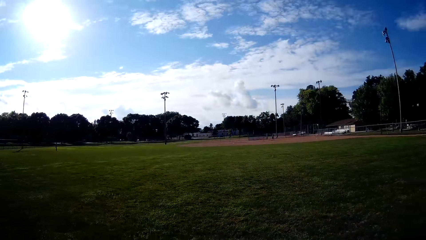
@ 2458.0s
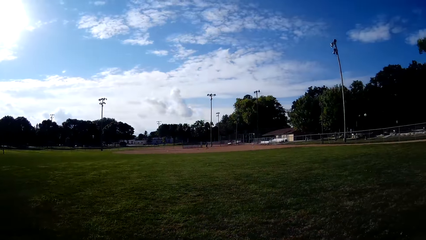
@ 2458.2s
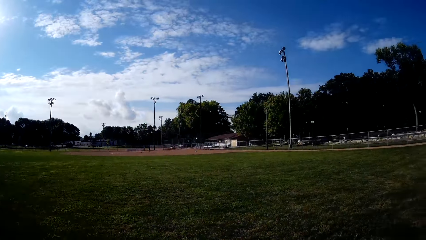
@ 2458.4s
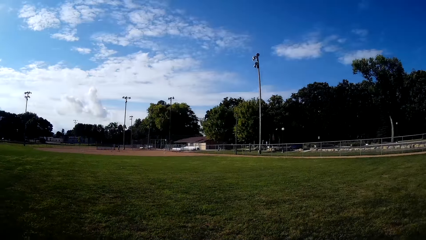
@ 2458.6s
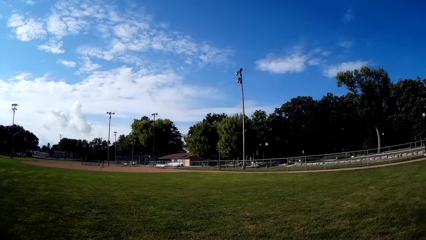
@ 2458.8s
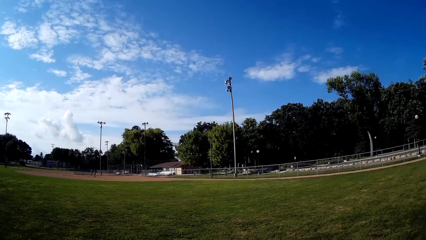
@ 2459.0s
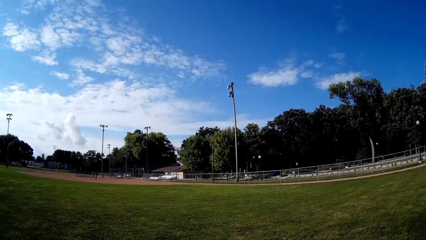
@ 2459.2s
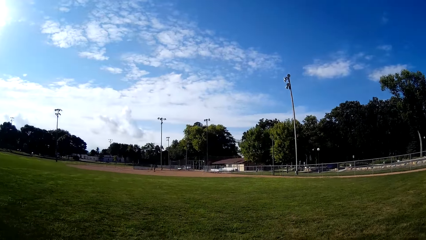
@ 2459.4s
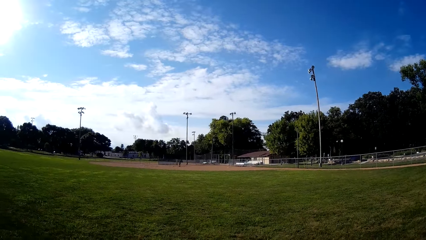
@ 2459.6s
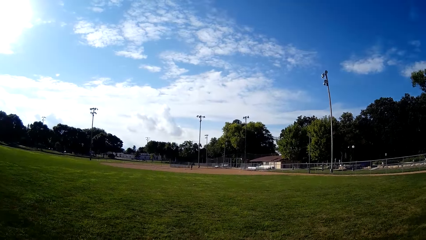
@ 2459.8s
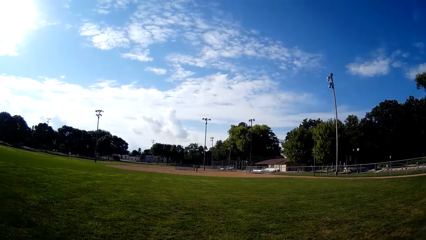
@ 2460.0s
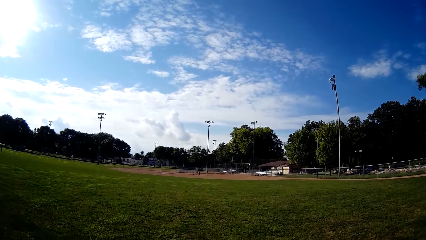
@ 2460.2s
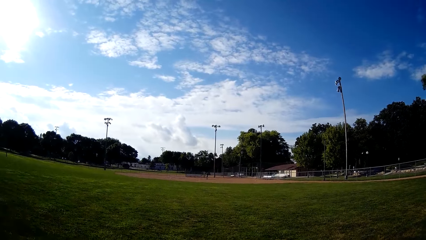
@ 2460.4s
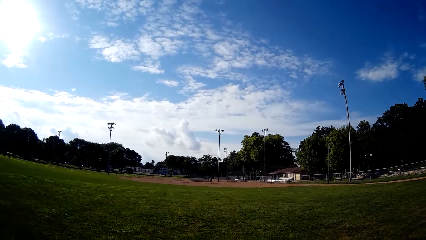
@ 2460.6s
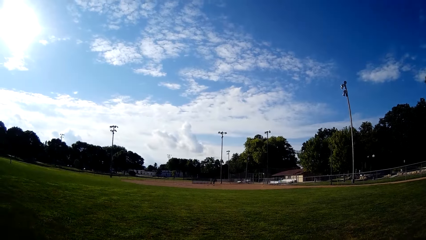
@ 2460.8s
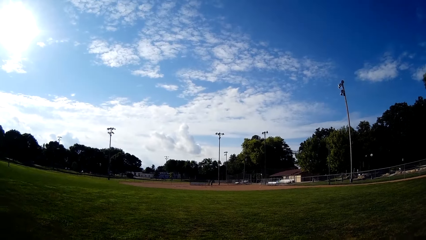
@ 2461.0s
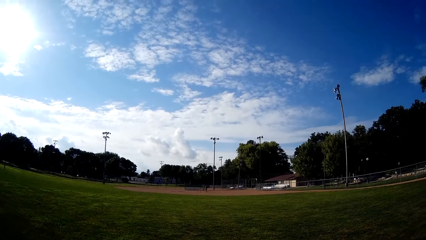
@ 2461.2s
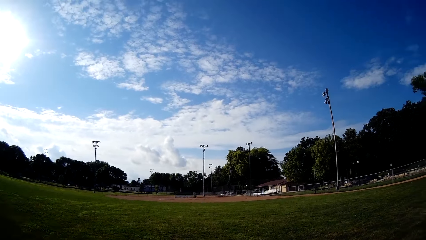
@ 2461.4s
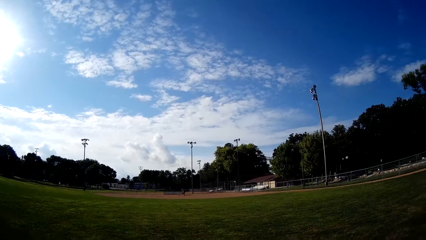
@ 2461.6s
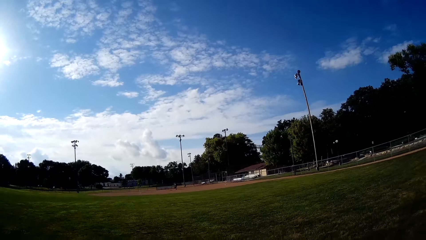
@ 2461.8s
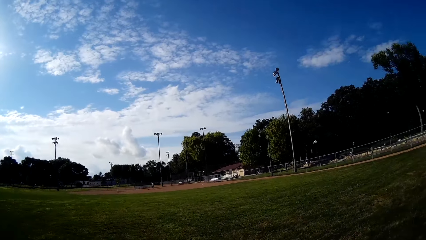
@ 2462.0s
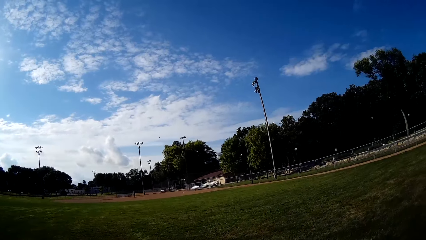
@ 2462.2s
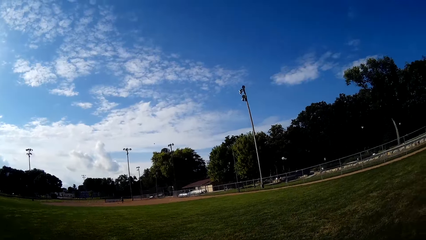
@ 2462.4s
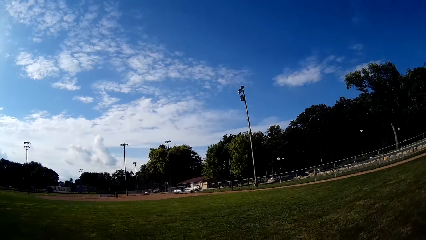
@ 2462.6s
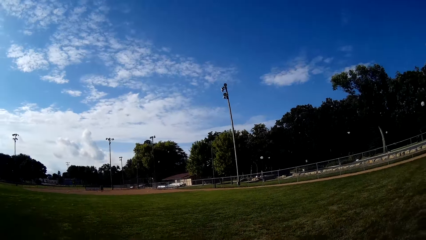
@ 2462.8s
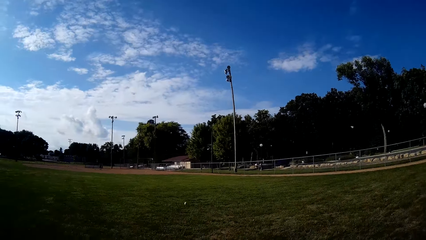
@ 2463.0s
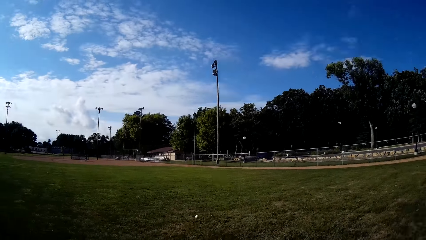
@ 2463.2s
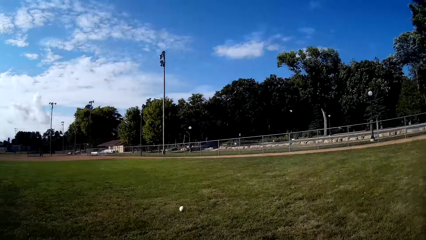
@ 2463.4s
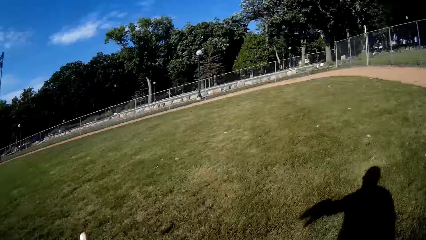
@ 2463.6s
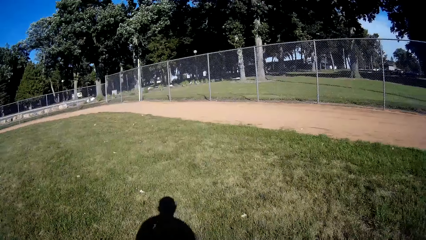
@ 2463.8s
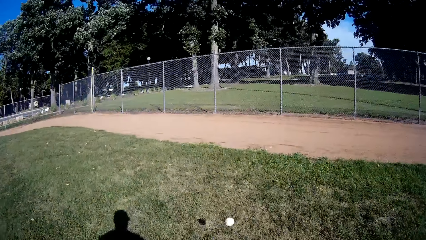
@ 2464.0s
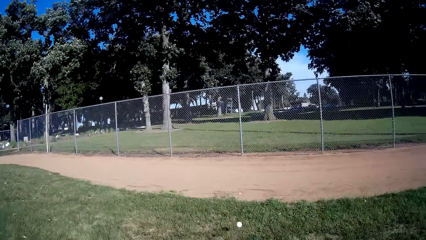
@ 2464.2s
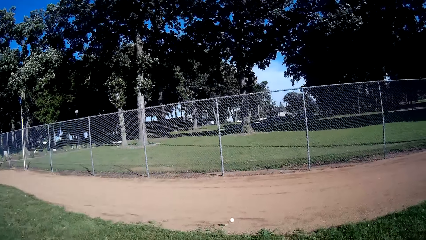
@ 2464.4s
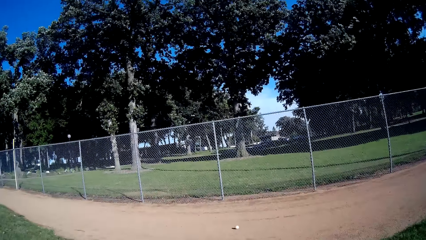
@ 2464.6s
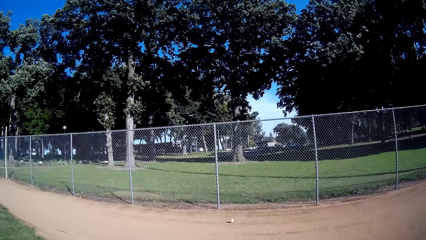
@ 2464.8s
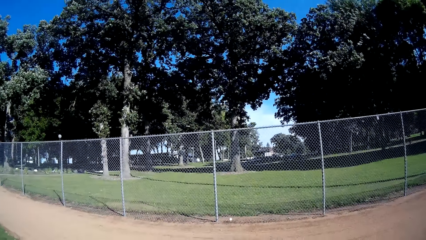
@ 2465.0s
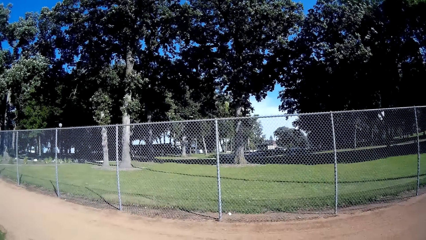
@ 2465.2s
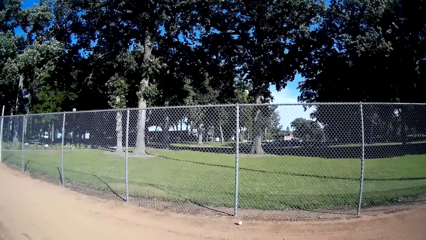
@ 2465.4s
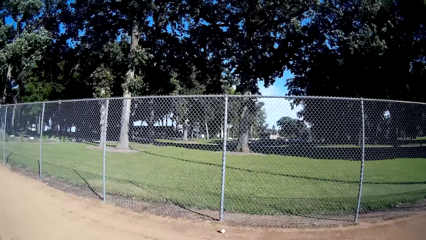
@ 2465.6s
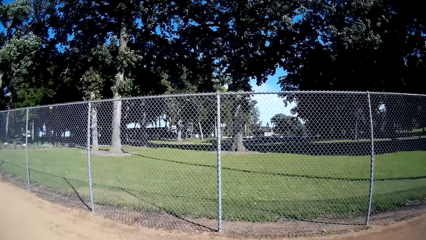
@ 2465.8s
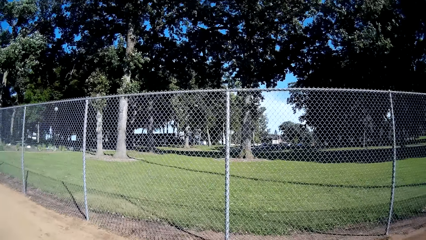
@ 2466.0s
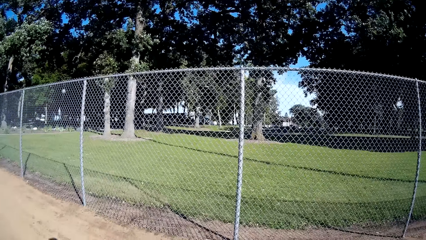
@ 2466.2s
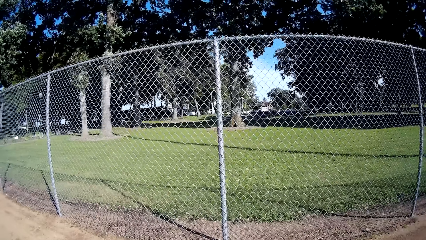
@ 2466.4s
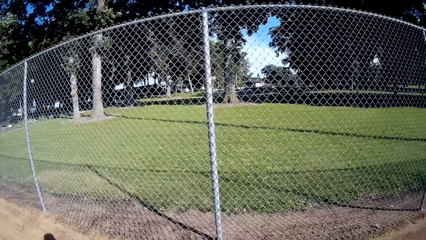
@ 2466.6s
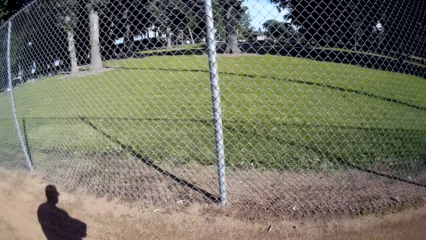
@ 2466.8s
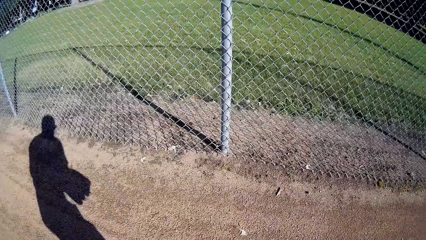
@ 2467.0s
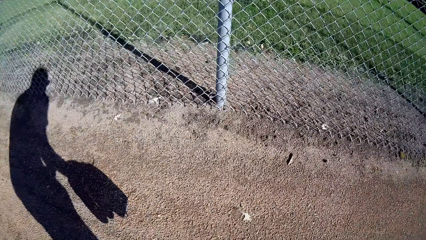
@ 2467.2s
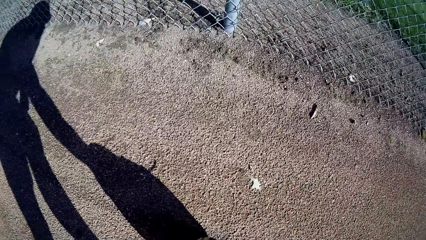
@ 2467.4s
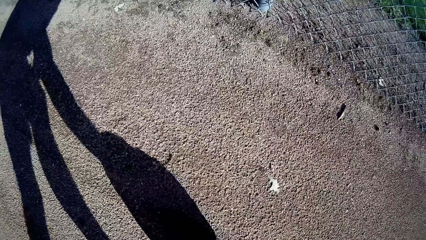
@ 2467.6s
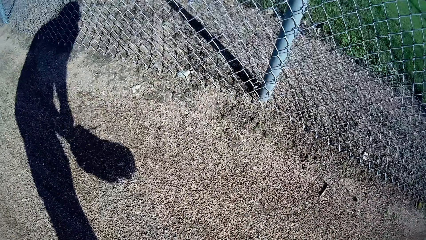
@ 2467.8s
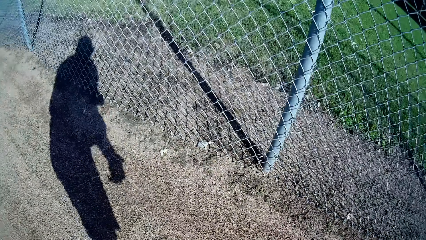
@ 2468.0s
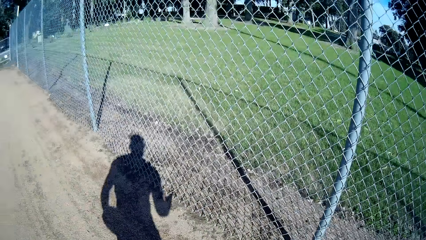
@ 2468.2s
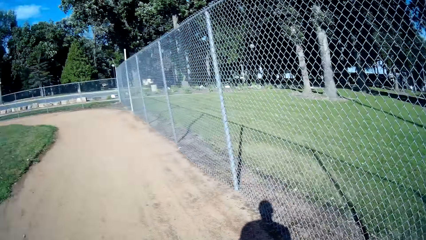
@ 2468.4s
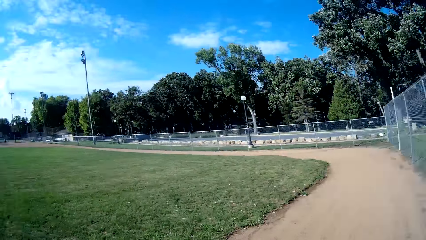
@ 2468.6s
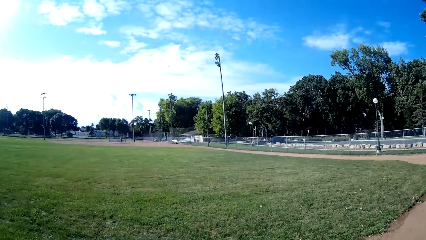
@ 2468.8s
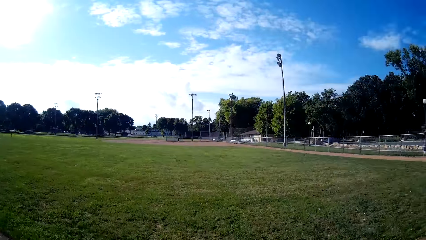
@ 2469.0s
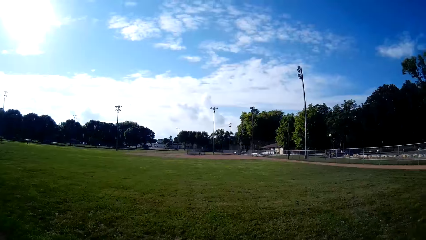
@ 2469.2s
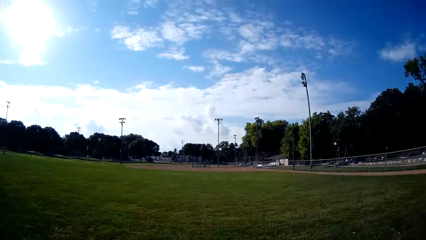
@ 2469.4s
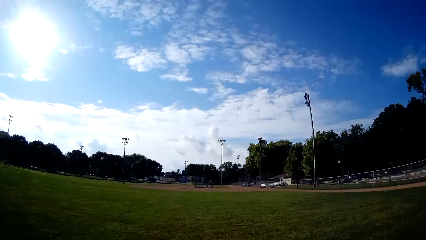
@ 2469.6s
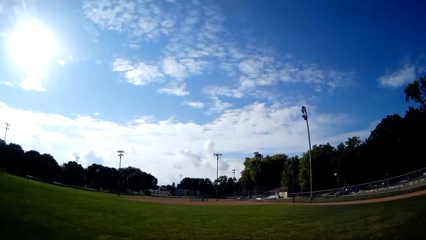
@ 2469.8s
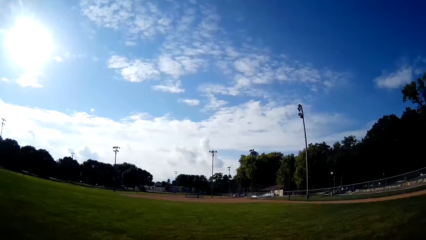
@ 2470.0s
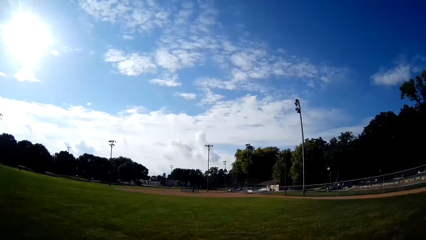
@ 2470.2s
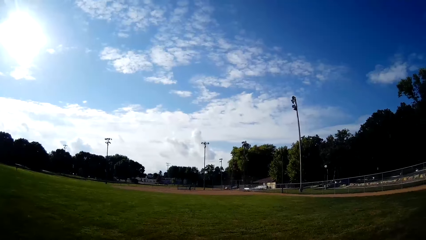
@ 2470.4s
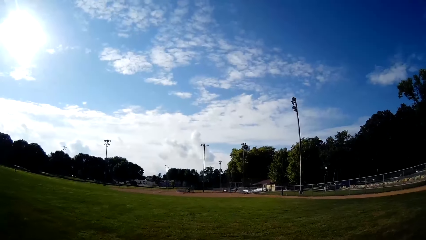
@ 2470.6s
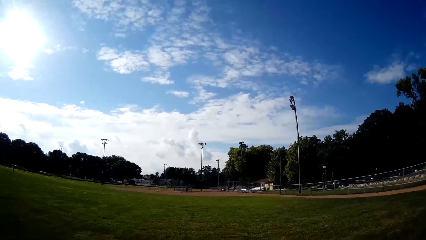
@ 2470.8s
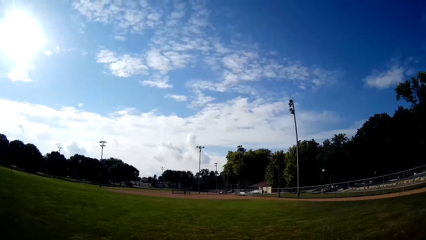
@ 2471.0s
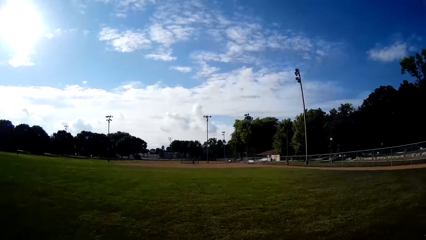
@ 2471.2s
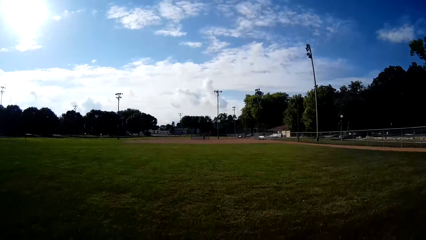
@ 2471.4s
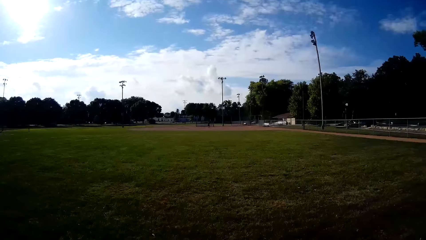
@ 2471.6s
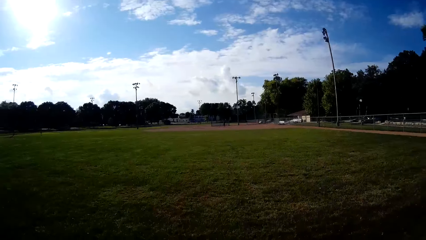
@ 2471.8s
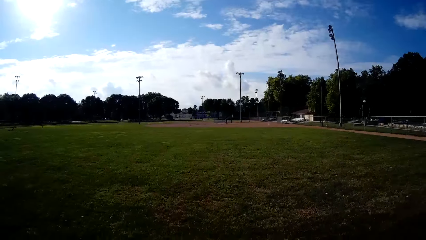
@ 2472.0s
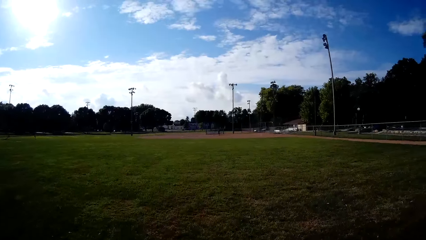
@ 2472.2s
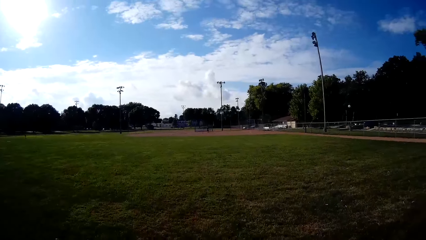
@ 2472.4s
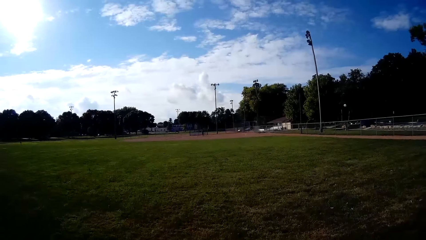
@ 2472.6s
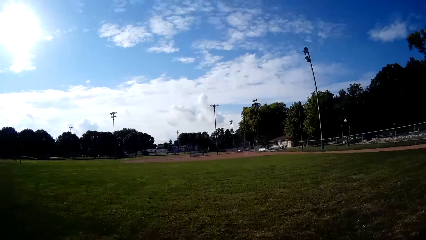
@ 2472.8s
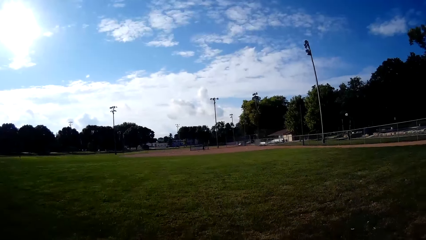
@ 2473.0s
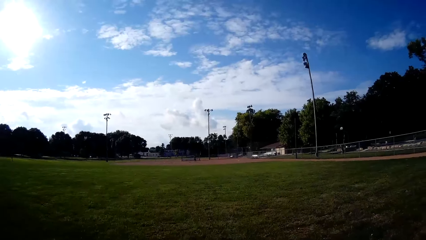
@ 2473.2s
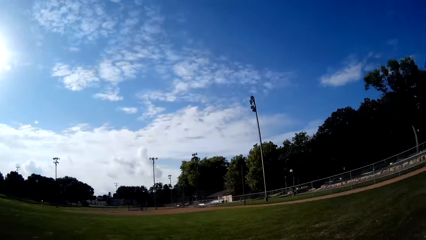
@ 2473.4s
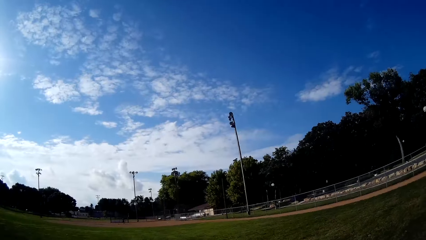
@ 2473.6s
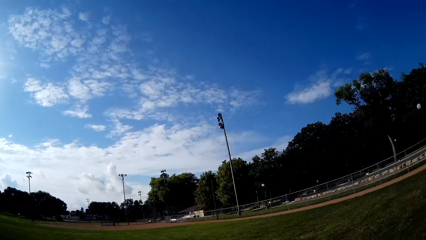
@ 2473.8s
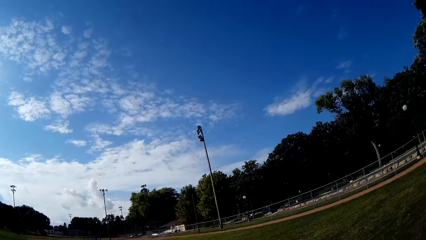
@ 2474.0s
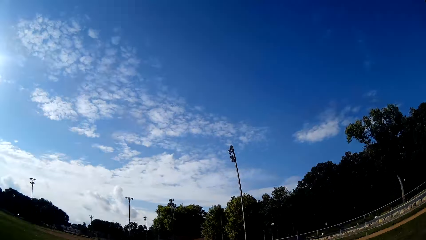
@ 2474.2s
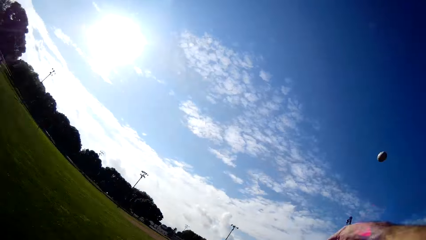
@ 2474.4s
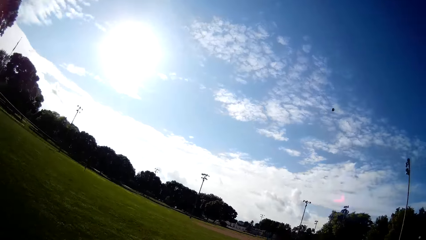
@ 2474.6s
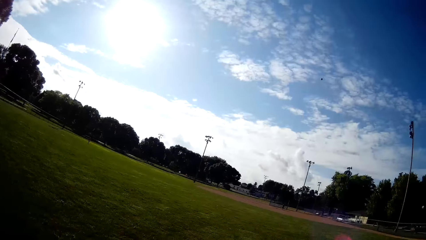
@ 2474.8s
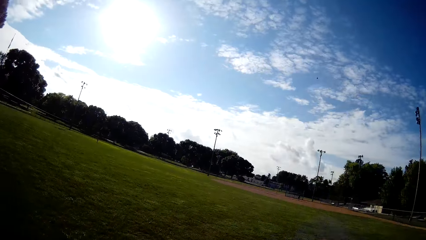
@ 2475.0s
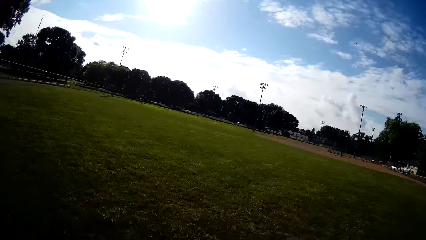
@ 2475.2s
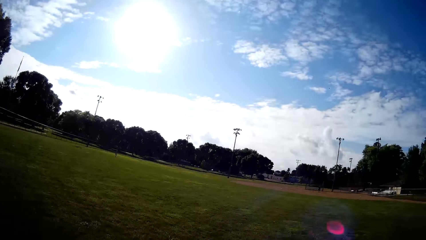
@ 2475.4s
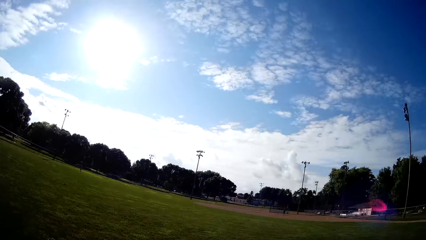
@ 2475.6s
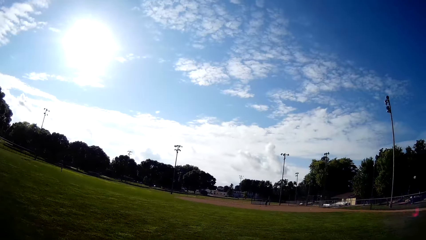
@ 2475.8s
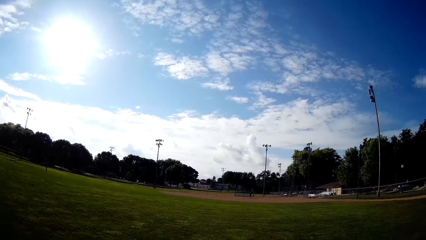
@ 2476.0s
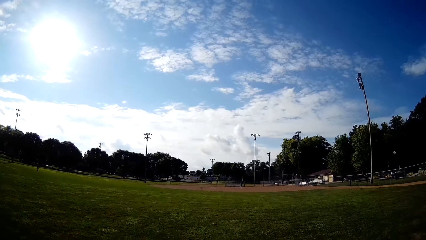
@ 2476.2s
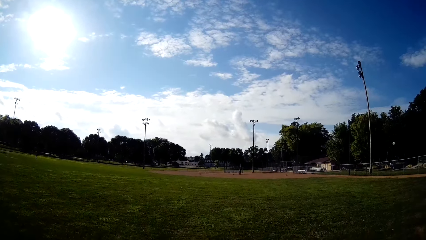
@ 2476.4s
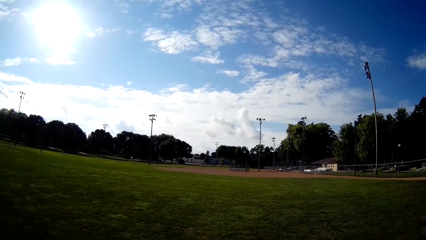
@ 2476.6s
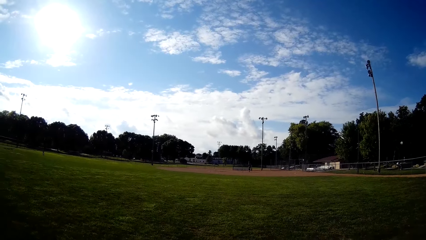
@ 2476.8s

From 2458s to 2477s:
The camera wearer runs towards the thrown ball on the field. They pick up the baseball from the floor. They walk on the field. They throw the baseball to the man.
